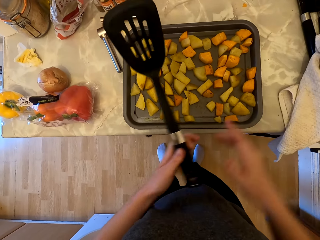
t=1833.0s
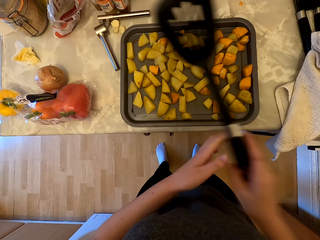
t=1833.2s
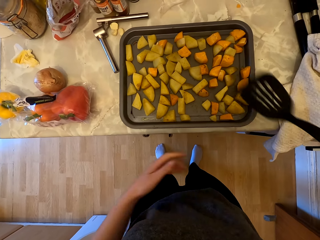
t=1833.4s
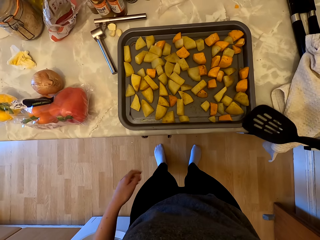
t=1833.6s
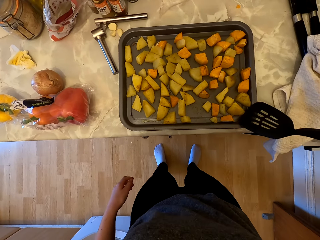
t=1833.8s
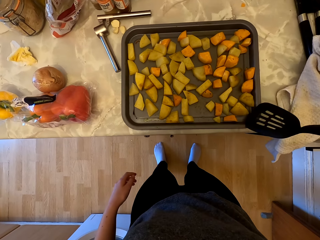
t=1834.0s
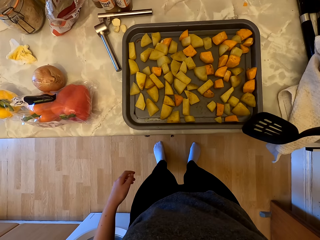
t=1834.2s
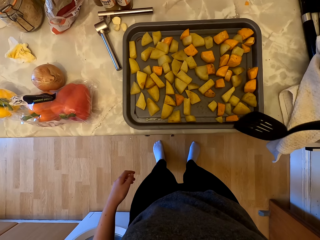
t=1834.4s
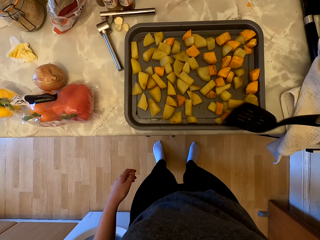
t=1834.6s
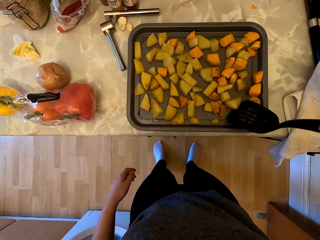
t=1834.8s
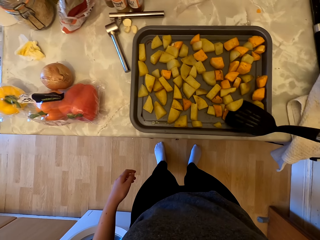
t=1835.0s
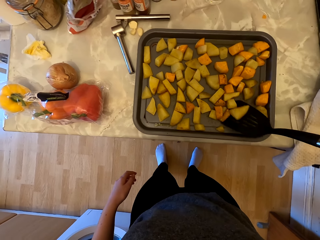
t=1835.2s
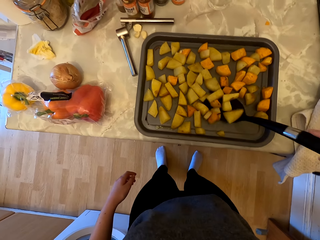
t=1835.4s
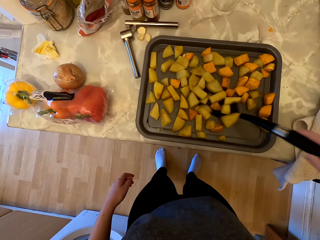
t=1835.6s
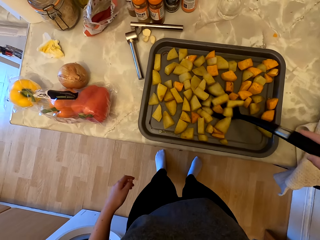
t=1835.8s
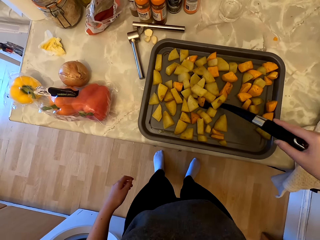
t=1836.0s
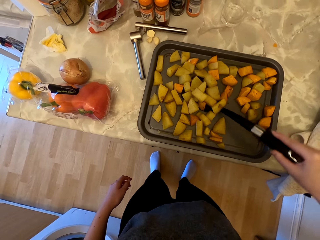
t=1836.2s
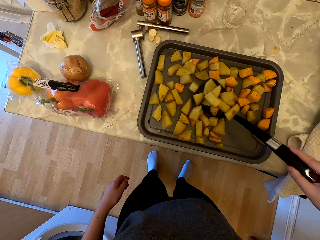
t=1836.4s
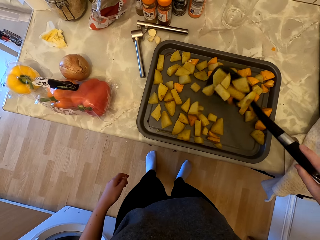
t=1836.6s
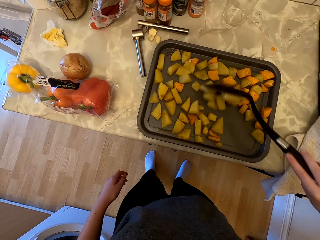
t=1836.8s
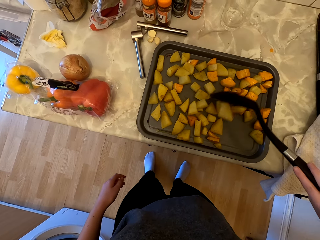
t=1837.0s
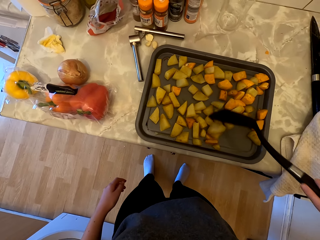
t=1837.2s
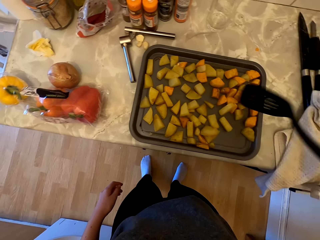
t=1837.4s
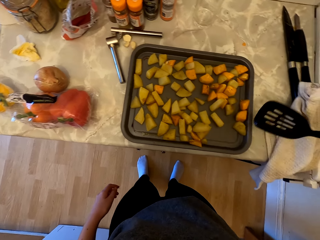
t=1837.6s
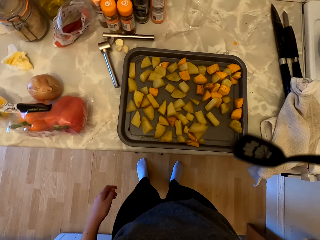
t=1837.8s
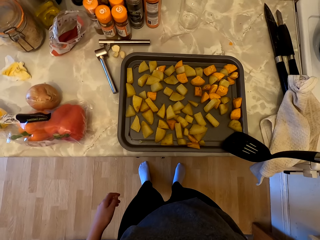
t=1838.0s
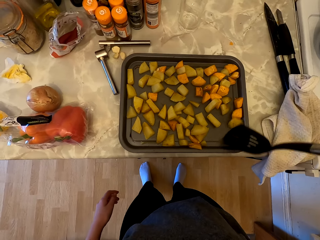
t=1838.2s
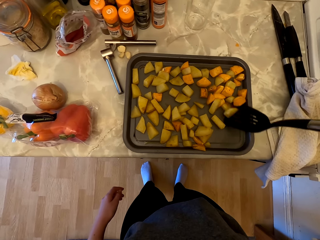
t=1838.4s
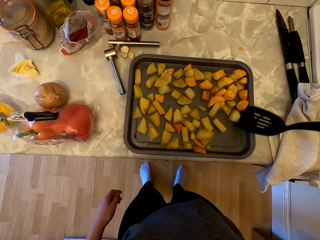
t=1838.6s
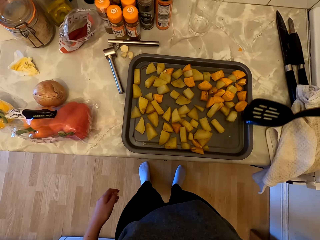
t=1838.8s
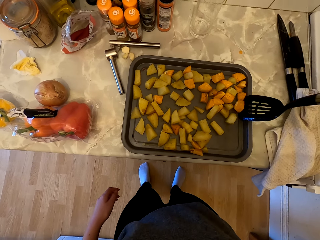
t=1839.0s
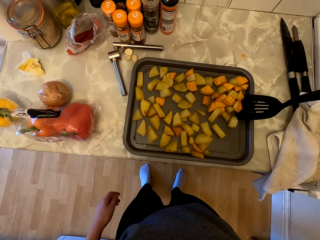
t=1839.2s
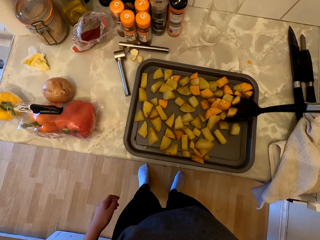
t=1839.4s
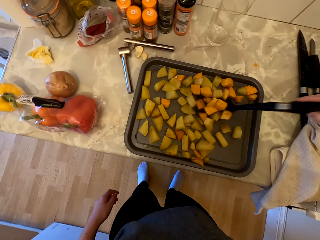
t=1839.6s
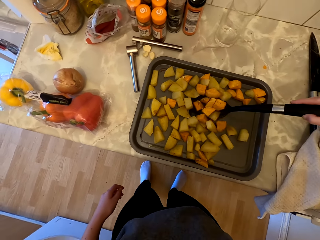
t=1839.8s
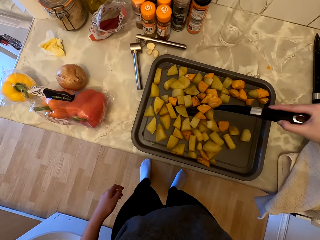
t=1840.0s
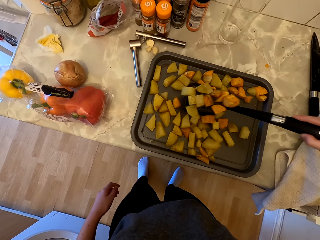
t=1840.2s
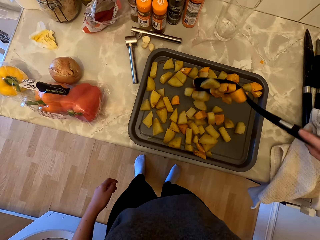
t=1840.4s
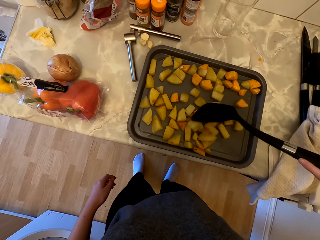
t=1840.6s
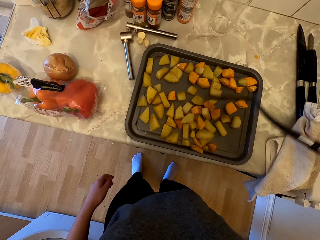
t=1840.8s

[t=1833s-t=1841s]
The camera wearer places the kitchen towel on the countertop. She holds the turner spoon in her right hand. She turns something with the turner spoon. She mixes the potatoes with the turner spoon.

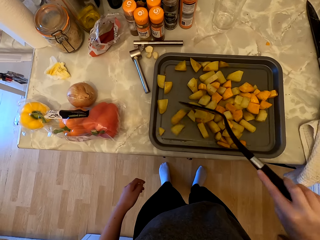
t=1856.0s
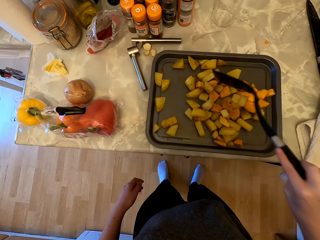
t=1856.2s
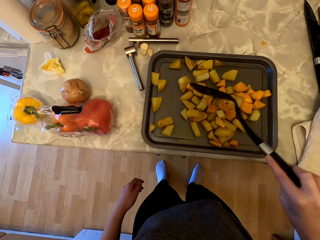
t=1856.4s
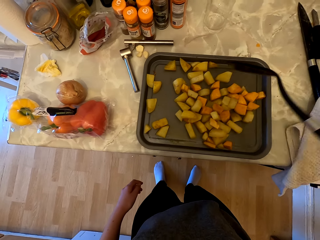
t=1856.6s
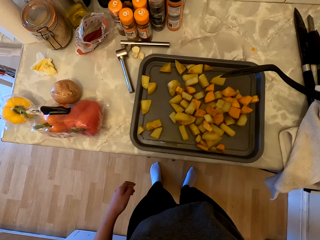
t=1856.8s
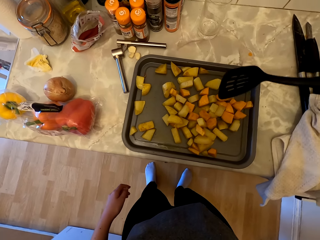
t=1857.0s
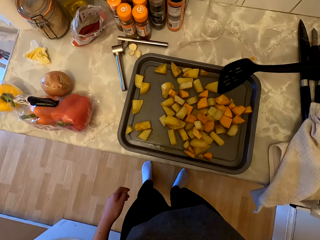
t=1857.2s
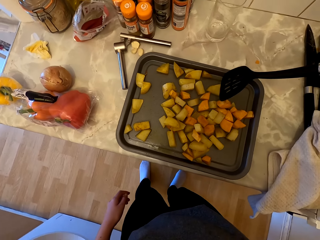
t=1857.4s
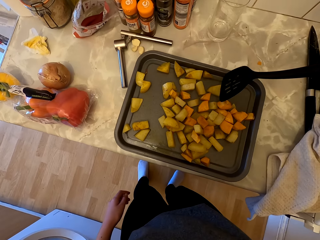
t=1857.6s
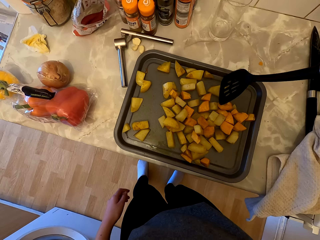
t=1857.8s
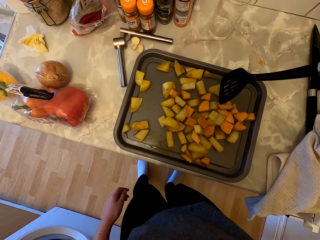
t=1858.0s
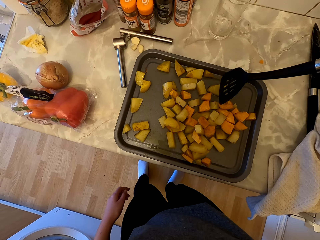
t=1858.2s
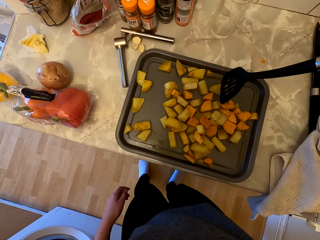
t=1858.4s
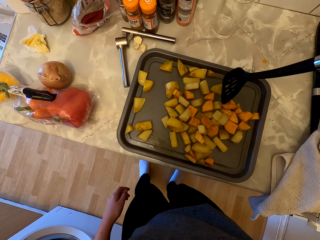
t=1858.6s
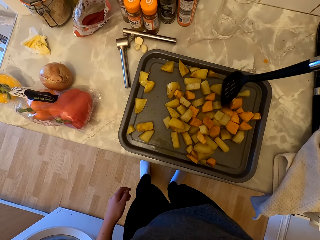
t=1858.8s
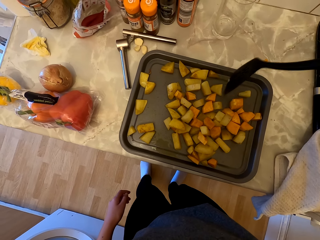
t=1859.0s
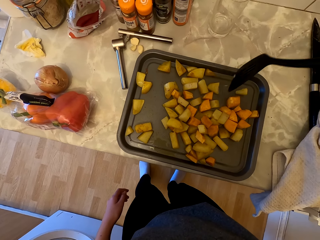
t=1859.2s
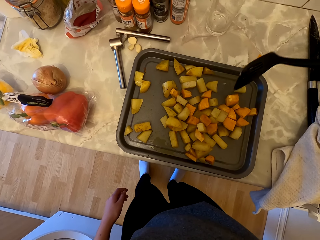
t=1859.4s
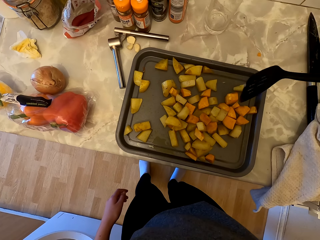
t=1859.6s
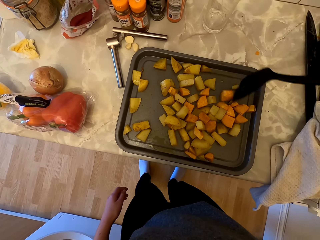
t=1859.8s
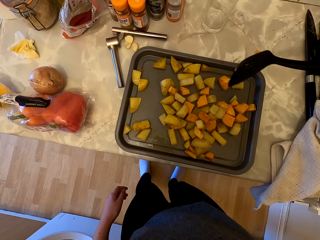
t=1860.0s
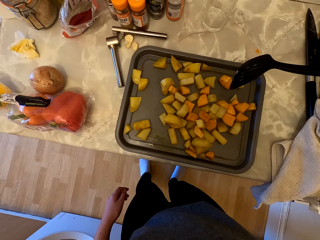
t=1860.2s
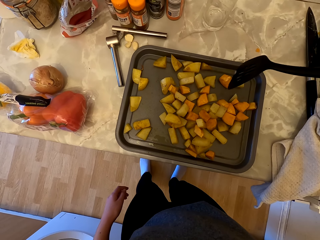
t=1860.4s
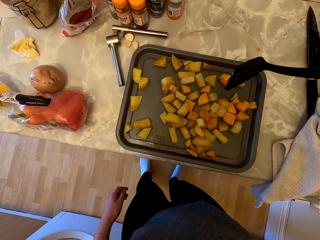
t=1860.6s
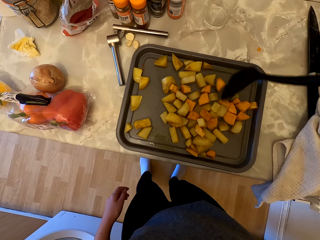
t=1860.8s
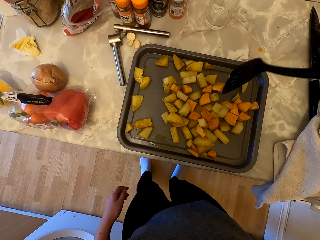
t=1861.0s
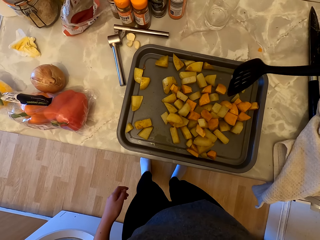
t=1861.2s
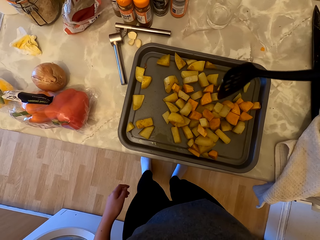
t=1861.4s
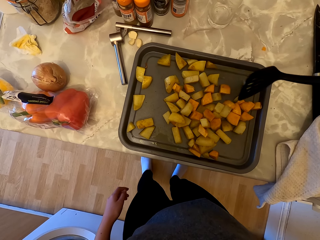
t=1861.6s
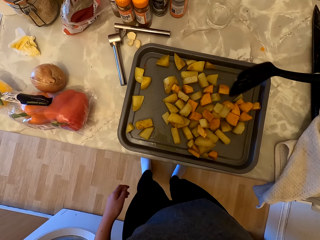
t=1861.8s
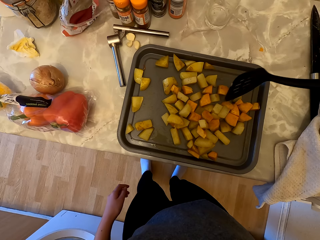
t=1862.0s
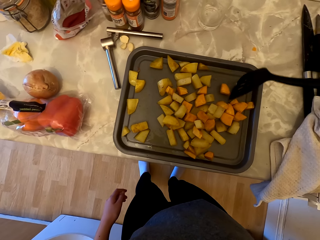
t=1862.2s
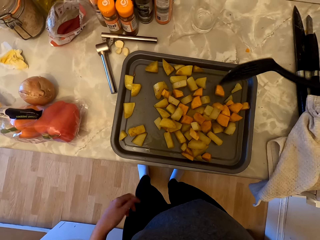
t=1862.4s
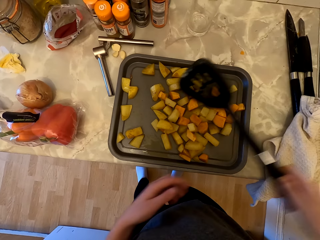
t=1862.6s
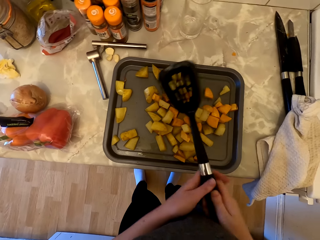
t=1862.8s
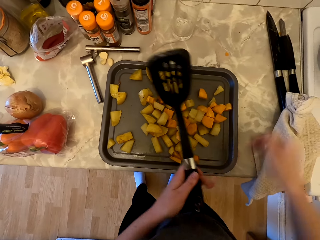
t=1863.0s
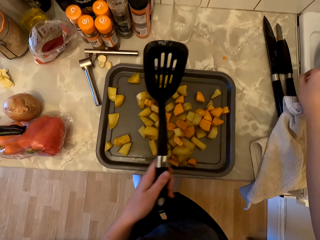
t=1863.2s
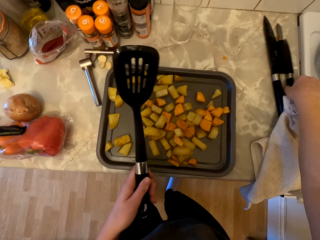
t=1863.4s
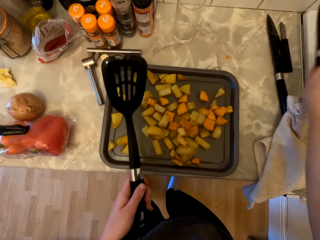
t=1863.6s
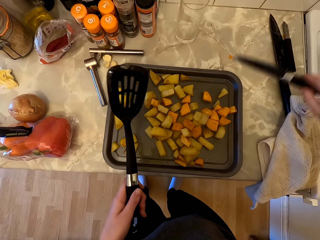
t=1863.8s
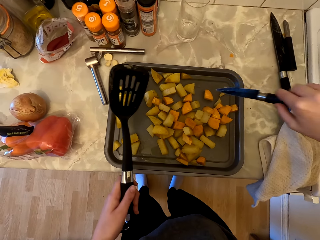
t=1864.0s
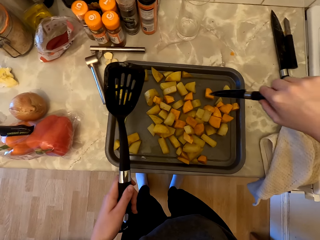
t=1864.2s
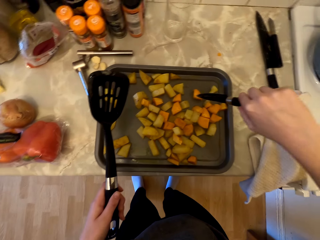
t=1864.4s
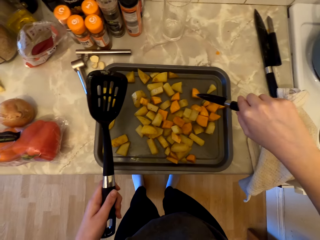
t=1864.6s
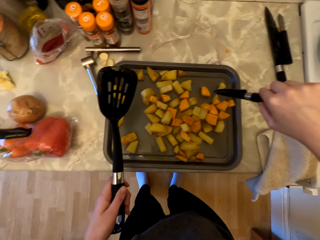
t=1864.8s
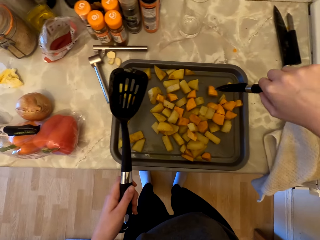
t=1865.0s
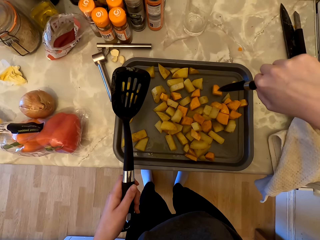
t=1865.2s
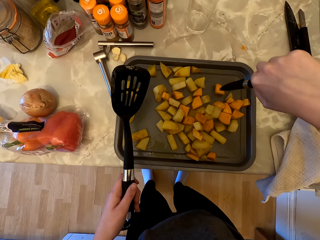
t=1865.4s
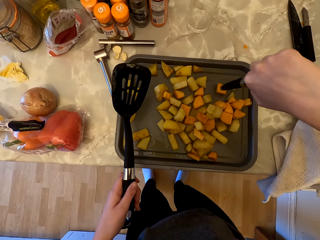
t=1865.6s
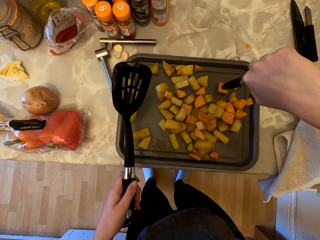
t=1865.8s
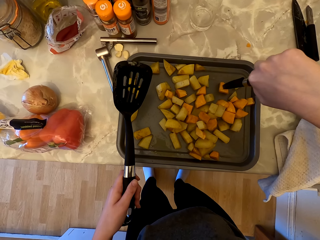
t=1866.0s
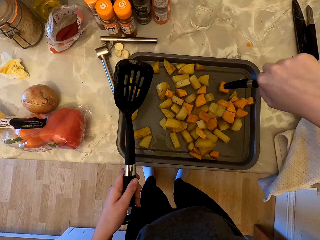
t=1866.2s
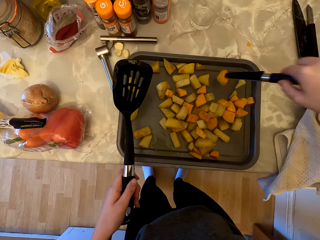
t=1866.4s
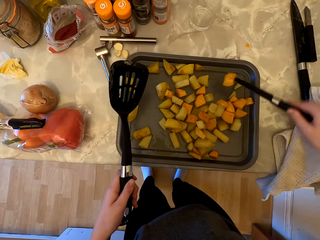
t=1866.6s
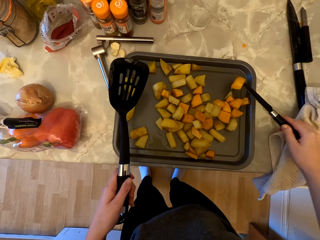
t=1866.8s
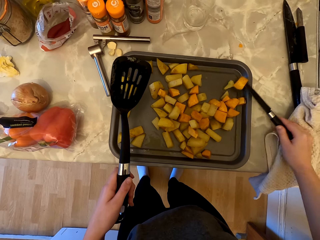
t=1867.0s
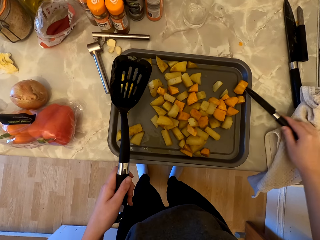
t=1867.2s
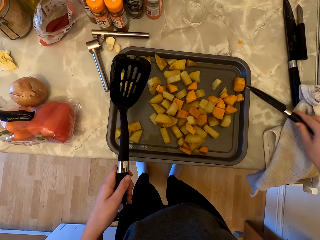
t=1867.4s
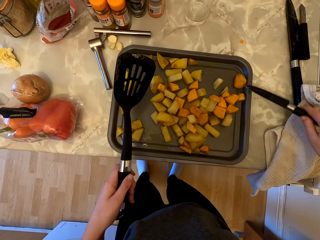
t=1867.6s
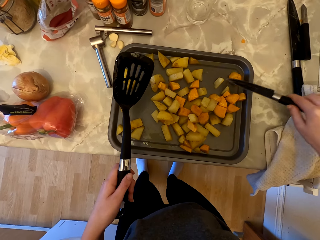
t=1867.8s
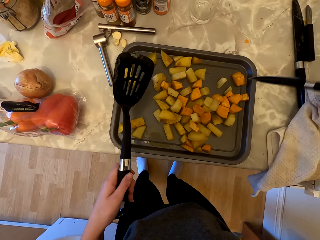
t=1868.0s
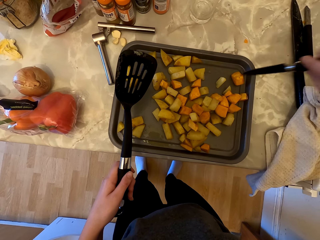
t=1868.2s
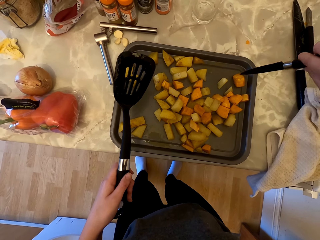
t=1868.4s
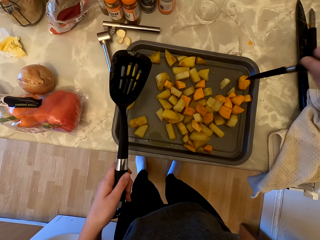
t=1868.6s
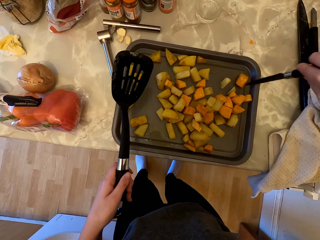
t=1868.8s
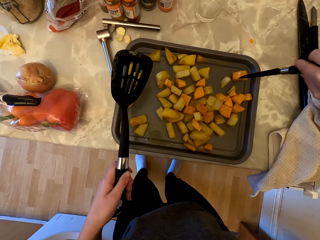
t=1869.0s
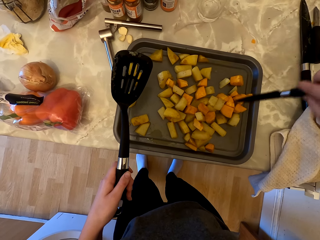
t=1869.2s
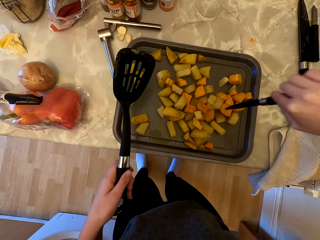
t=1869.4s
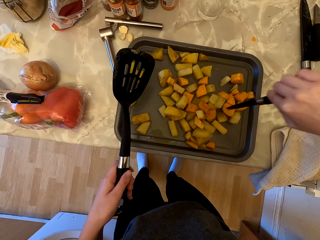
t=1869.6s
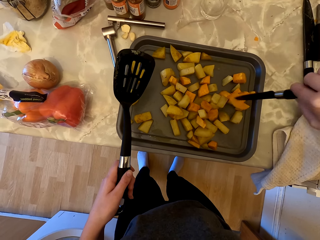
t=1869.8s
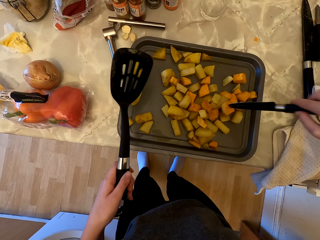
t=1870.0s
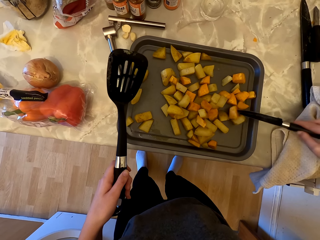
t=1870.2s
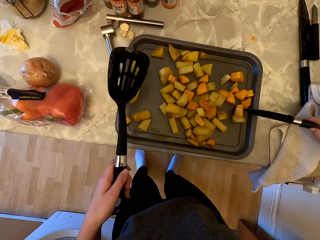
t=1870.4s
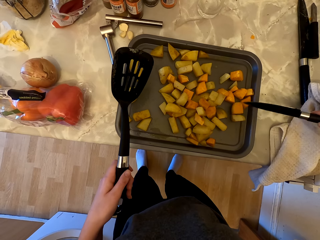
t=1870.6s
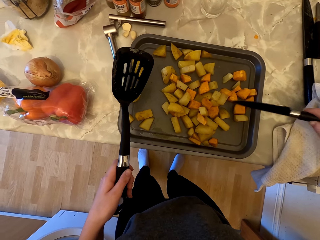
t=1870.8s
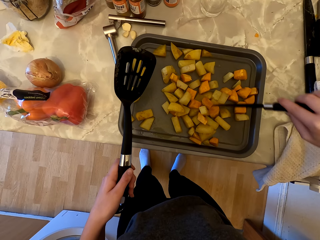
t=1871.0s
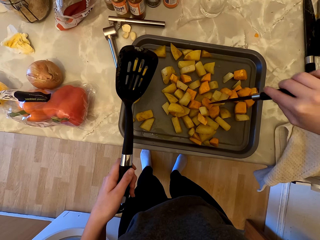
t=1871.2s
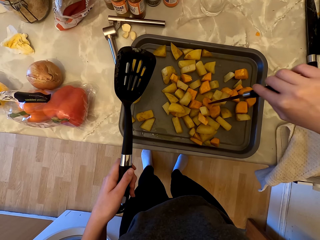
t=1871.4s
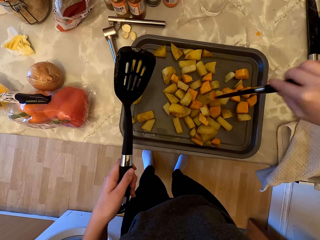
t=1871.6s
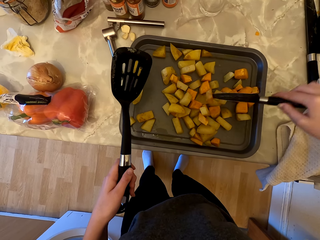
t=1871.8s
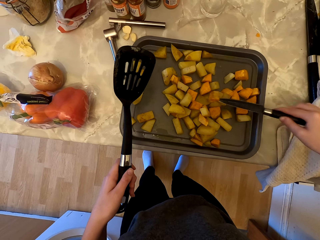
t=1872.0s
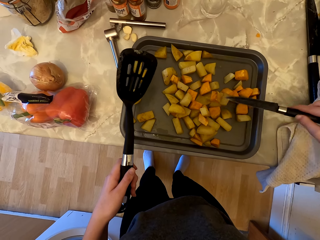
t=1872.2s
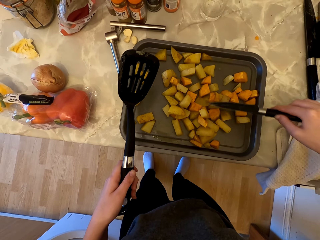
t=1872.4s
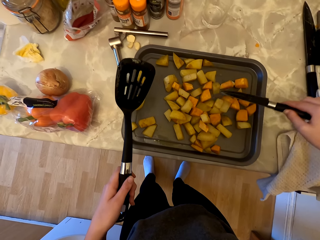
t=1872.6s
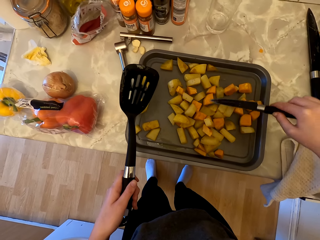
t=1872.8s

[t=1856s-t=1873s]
The camera wearer cuts the potato with the turner spoon. She cuts something with the turner spoon. She holds the turner spoon in her left hand. She picks up the knife from the cabinet. She turns the potatoes with the knife. She pierces something with the knife.
